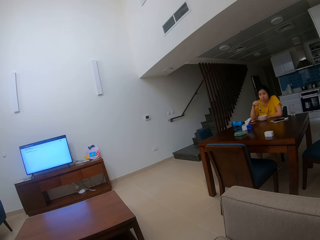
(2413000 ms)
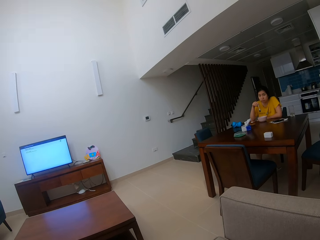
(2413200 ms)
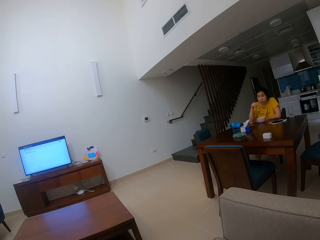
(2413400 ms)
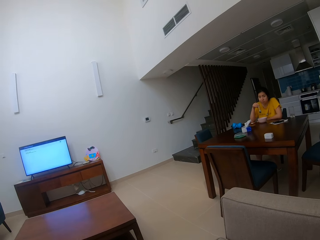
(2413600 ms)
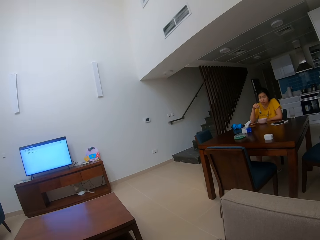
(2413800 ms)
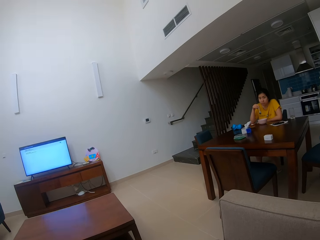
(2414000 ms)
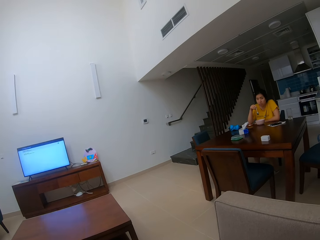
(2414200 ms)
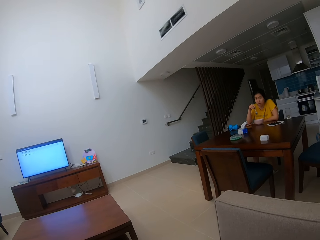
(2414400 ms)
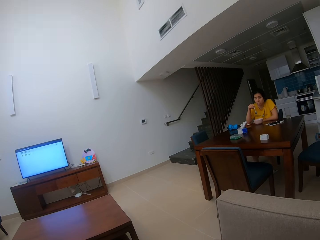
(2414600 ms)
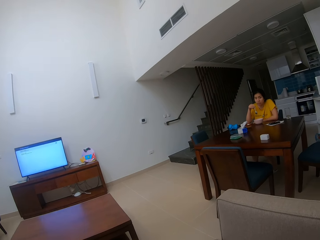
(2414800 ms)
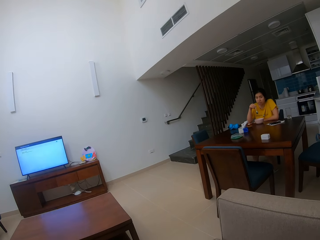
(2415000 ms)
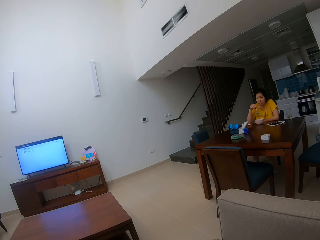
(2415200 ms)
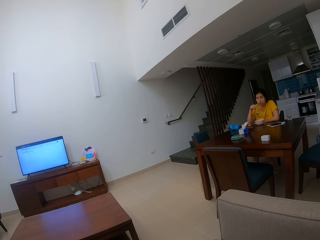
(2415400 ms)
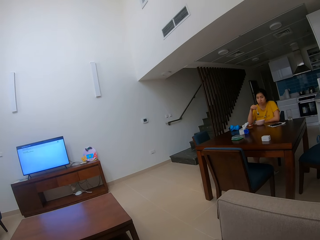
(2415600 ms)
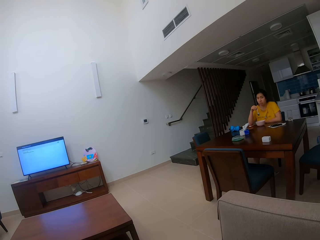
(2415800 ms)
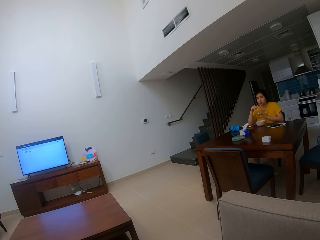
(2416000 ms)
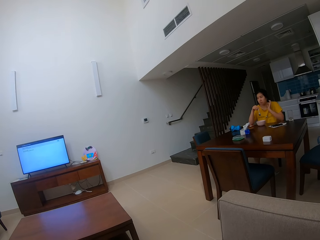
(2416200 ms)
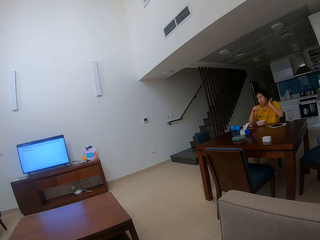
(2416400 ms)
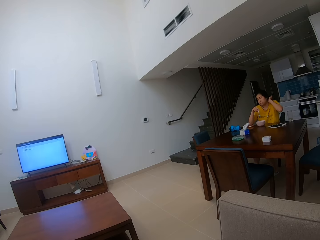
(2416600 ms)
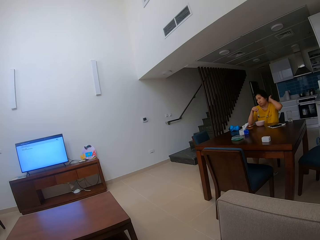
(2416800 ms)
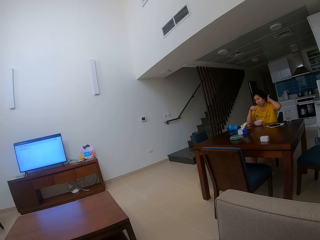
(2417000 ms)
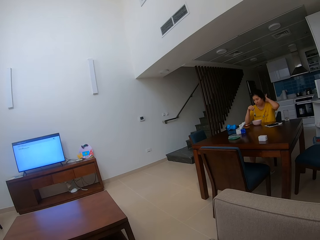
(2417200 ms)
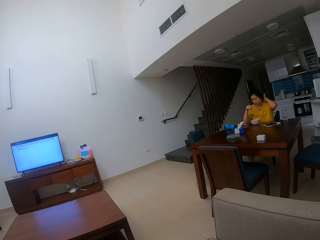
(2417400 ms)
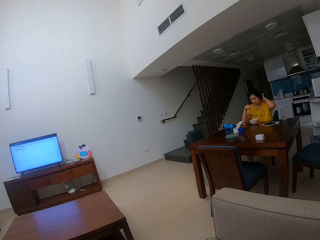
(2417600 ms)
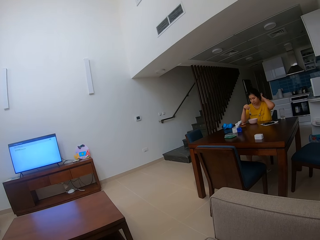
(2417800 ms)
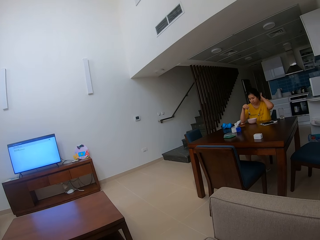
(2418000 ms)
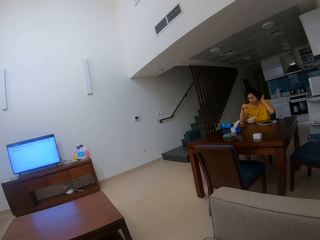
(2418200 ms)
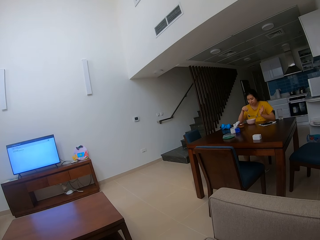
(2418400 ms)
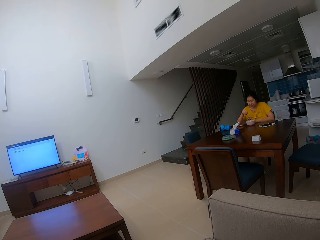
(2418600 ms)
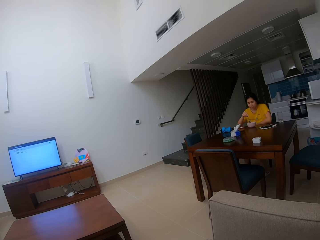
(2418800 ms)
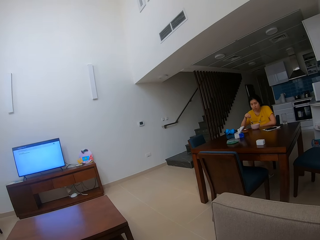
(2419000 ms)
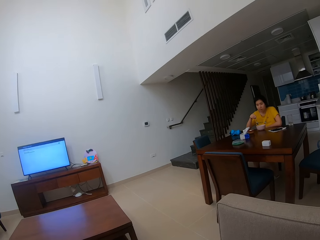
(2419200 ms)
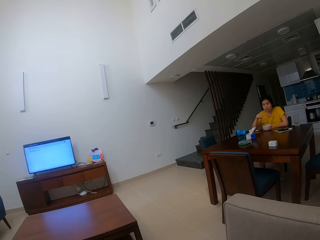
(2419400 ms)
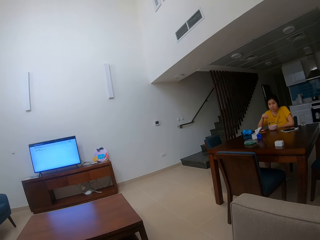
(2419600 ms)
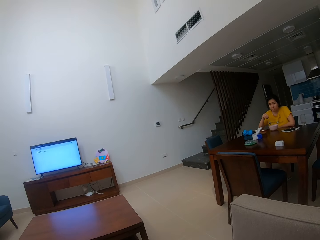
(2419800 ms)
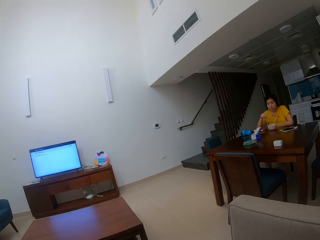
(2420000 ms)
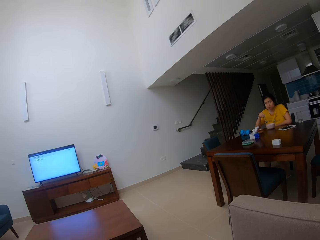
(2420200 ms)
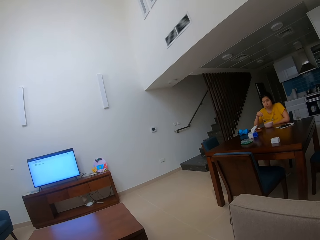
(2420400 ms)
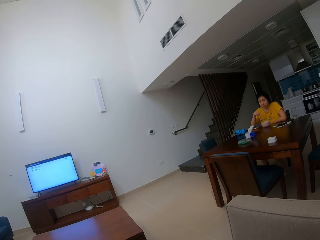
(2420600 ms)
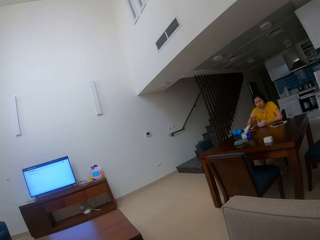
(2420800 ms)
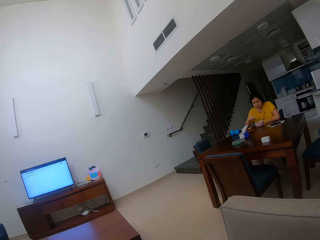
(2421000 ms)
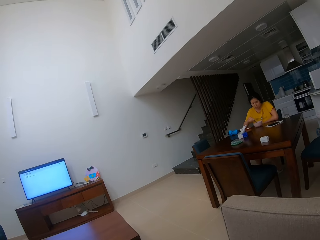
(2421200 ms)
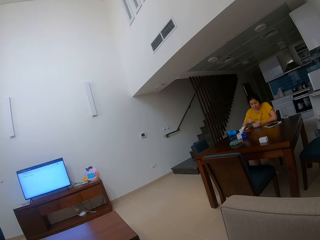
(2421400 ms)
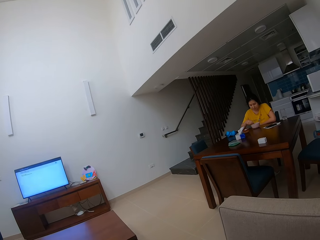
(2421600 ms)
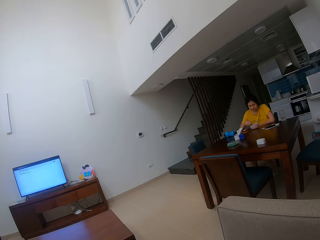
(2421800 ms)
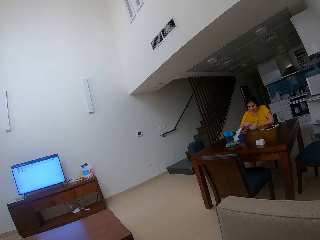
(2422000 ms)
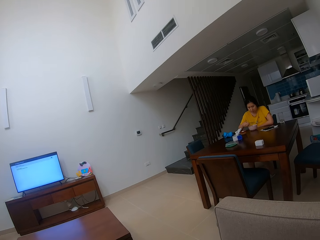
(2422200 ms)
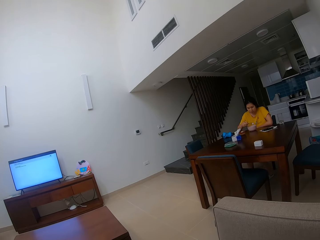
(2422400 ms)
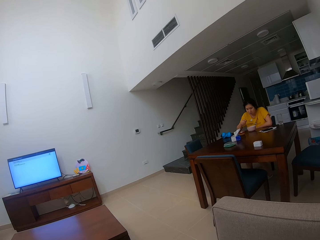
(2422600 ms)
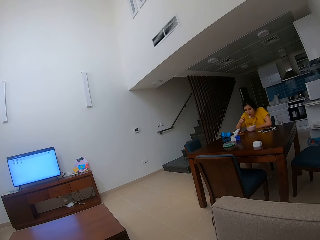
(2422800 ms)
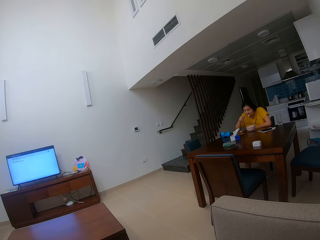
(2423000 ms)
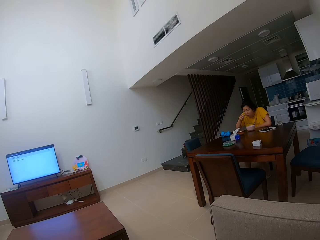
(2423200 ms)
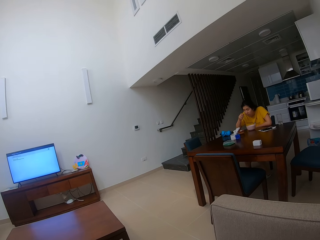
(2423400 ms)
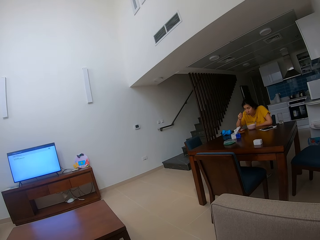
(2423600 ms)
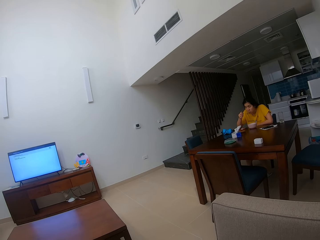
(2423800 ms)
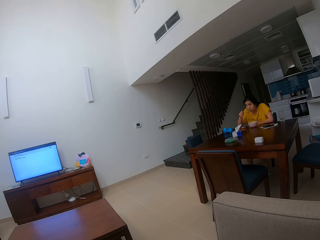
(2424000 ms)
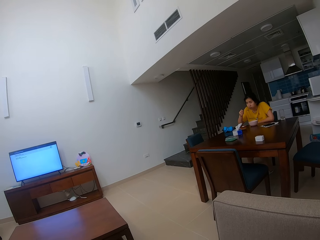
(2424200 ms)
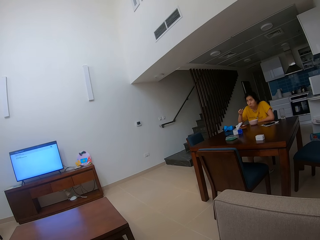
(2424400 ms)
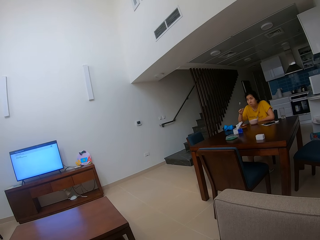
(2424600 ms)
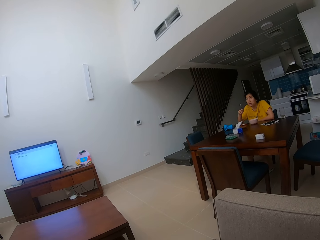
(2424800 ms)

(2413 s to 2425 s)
A person scratches her hair. The camera wearer stares at the person. The person eats the food with a spoon.

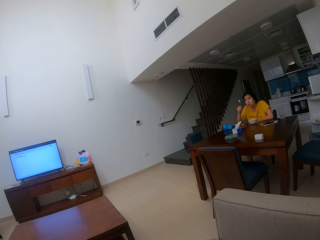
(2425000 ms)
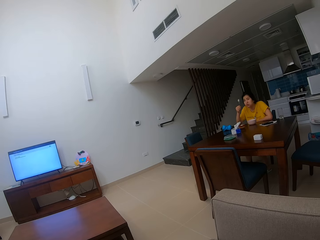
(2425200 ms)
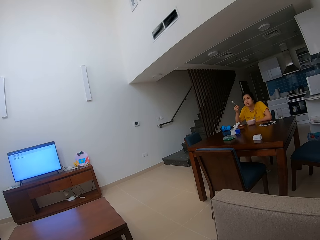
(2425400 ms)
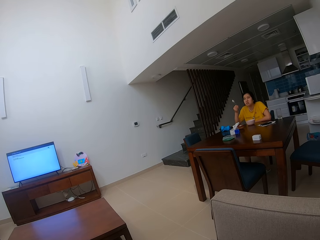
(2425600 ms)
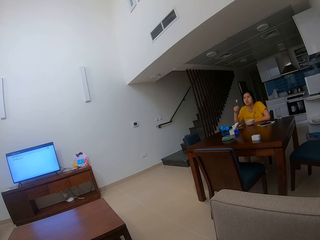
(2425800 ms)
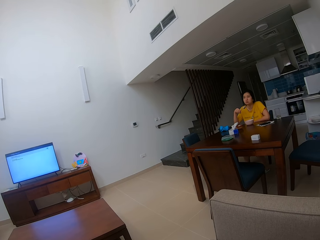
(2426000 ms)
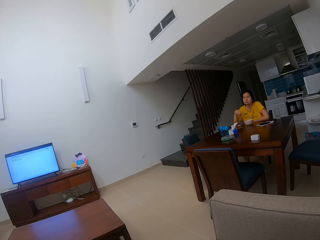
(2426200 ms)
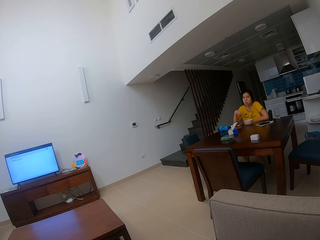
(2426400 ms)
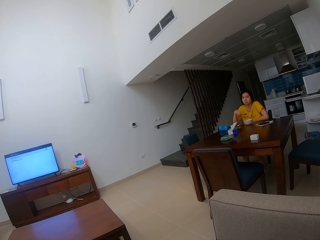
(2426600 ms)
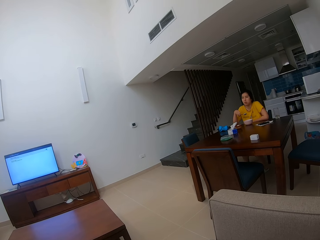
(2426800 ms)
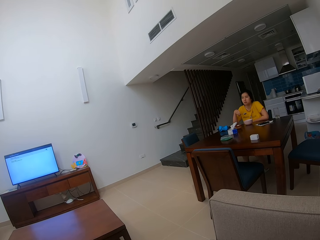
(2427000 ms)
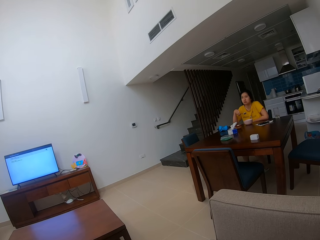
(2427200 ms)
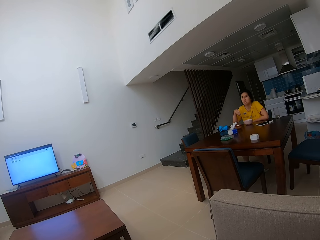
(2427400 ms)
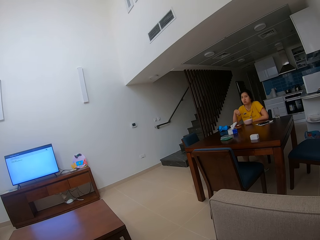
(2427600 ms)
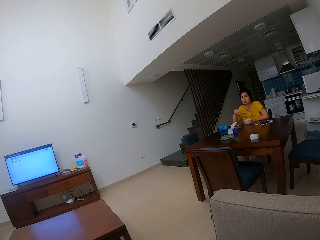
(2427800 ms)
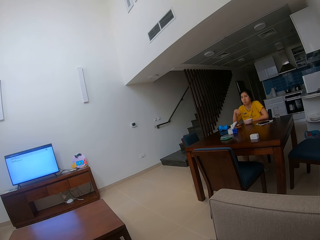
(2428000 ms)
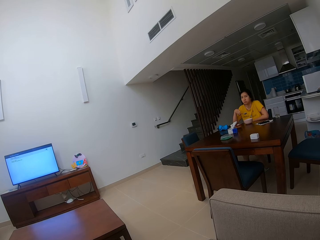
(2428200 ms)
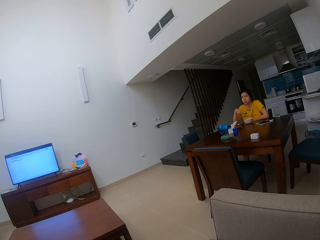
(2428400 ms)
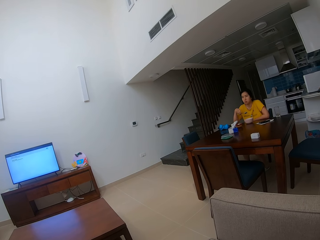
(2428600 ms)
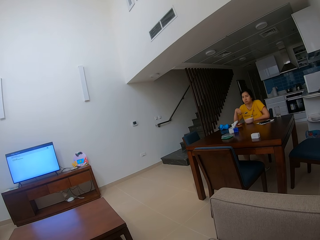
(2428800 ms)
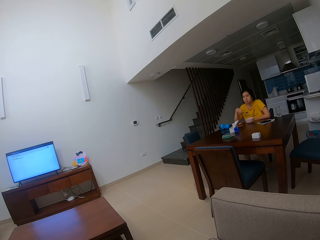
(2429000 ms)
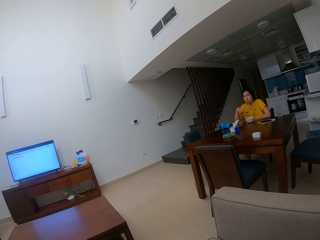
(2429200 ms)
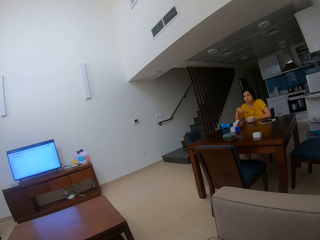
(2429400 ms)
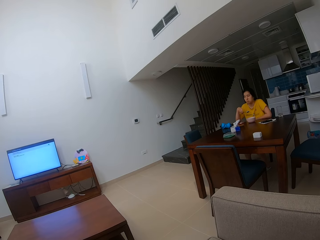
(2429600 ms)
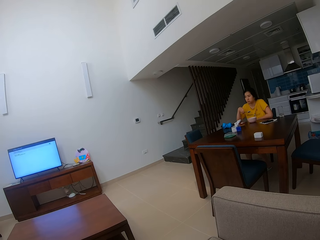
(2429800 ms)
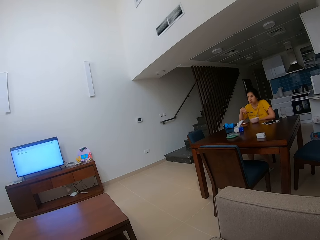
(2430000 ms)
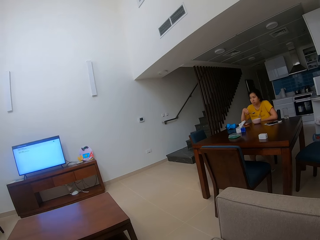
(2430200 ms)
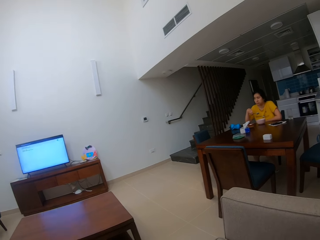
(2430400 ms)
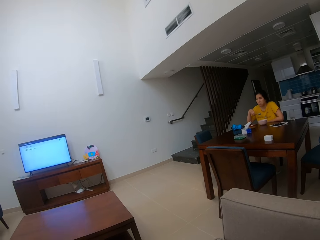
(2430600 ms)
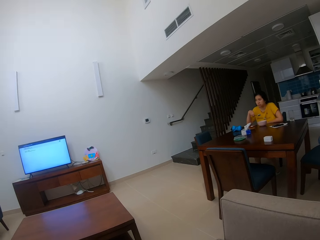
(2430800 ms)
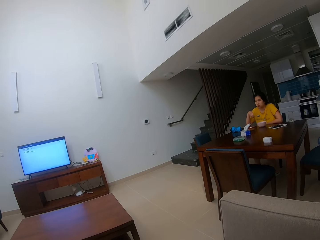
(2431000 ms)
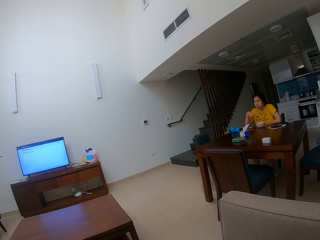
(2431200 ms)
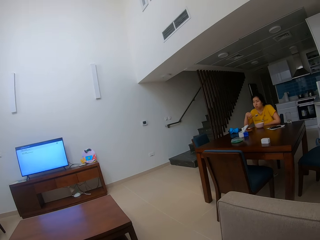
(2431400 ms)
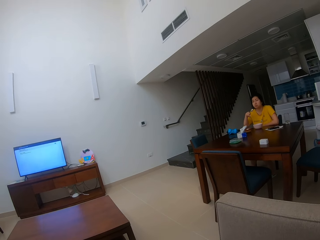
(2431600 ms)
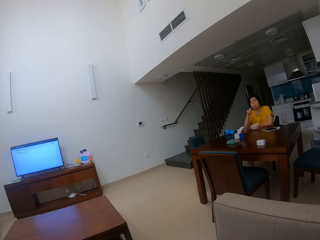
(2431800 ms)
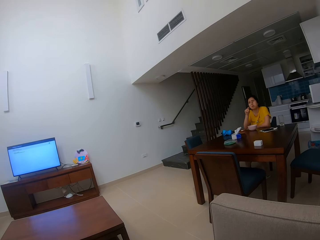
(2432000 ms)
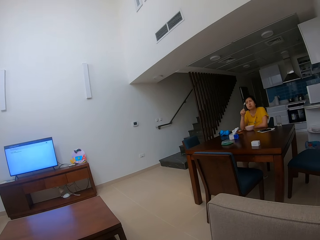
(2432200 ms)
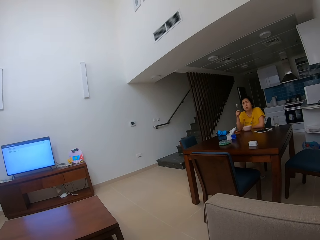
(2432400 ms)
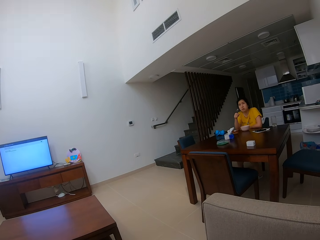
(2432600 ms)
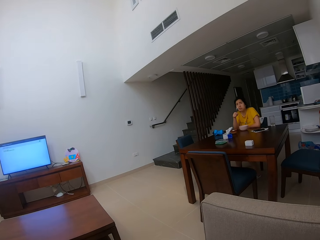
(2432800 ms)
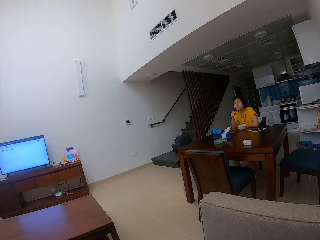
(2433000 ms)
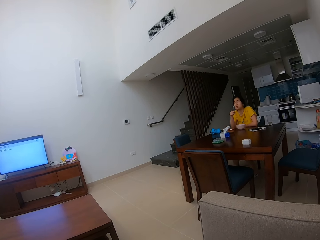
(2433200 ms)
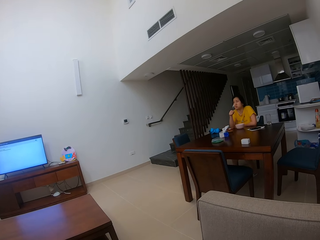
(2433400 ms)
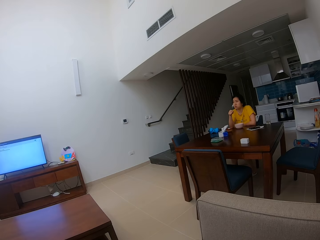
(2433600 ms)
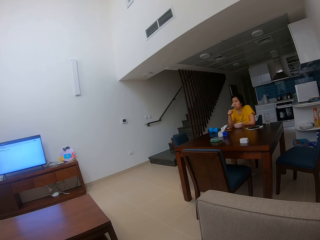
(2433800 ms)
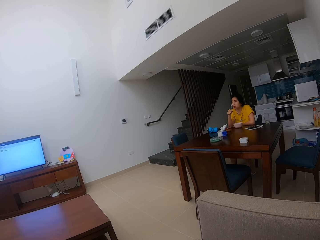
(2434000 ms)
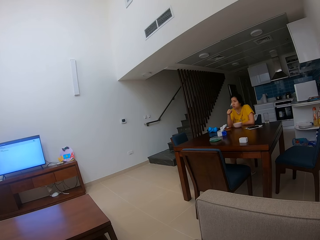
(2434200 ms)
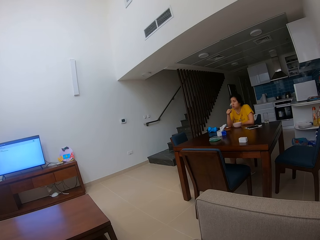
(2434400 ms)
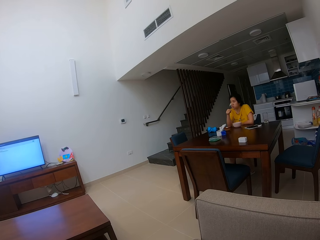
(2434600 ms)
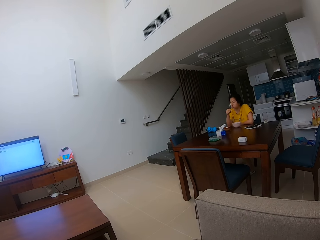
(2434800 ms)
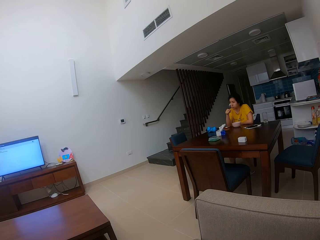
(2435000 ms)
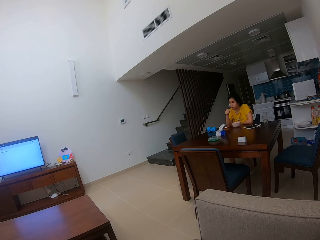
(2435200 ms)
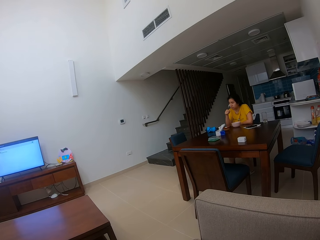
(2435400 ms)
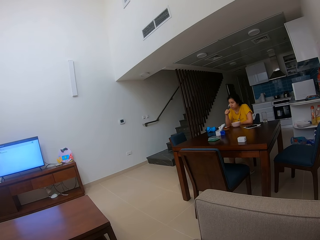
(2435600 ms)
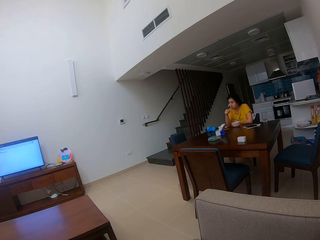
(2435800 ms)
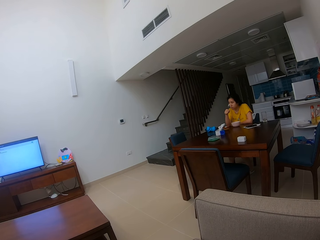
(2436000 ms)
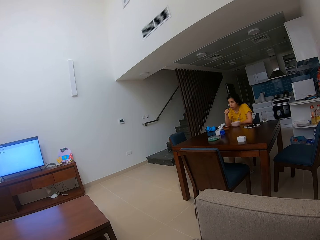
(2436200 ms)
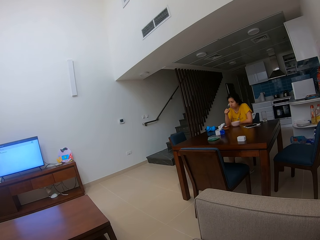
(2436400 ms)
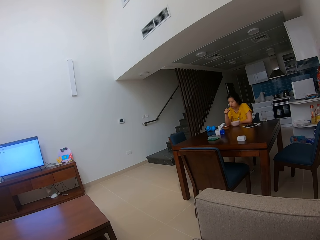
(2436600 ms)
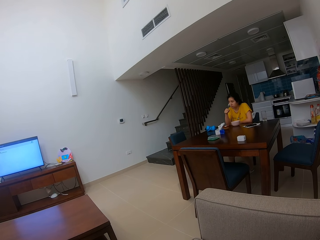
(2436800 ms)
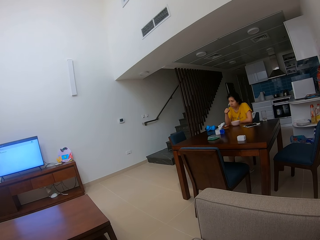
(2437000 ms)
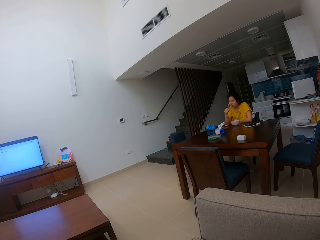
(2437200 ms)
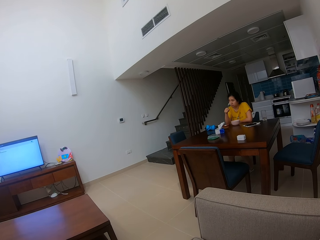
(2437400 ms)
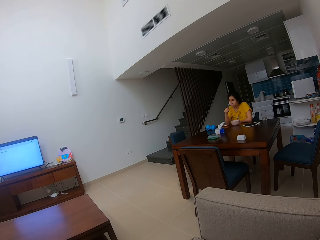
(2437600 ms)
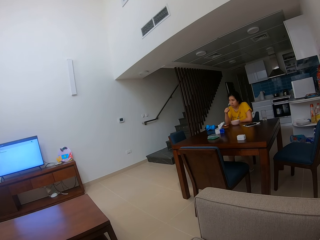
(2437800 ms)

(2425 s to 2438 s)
A person talks to the camera wearer. The camera wearer stares at the person. The person talks to the camera wearer.
